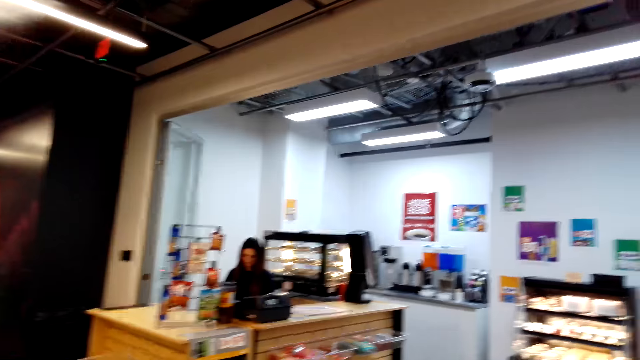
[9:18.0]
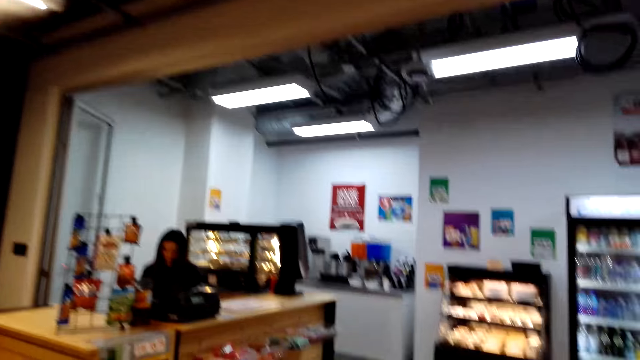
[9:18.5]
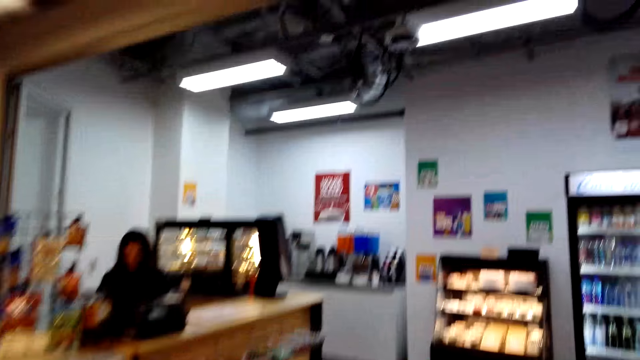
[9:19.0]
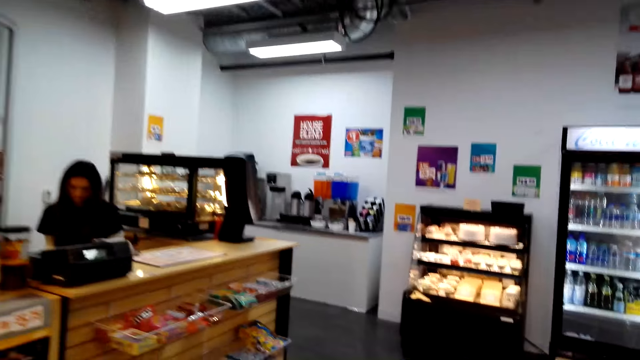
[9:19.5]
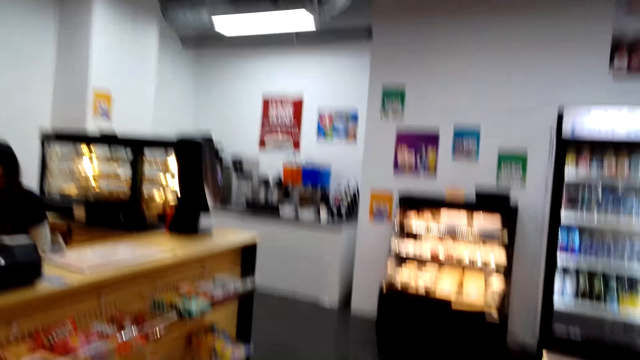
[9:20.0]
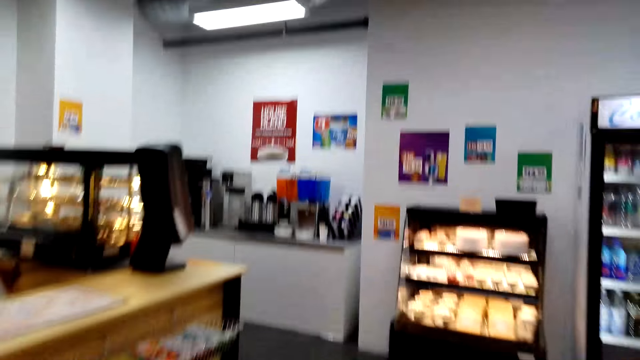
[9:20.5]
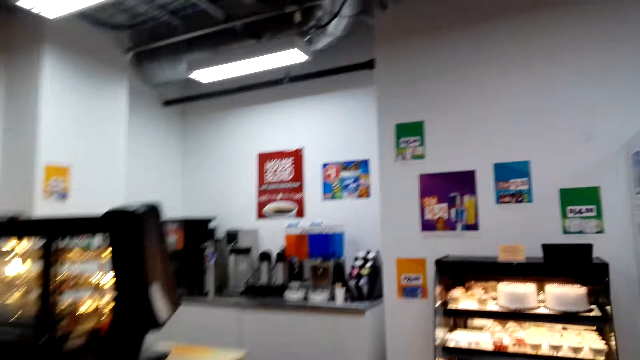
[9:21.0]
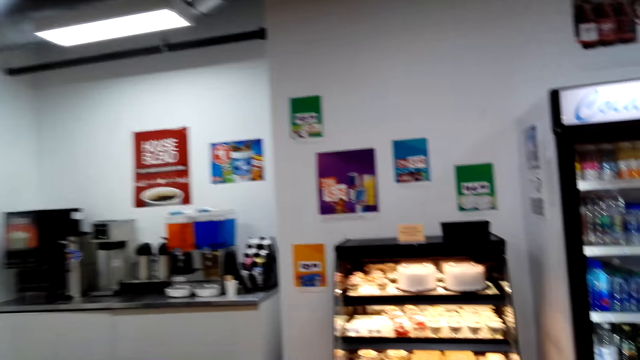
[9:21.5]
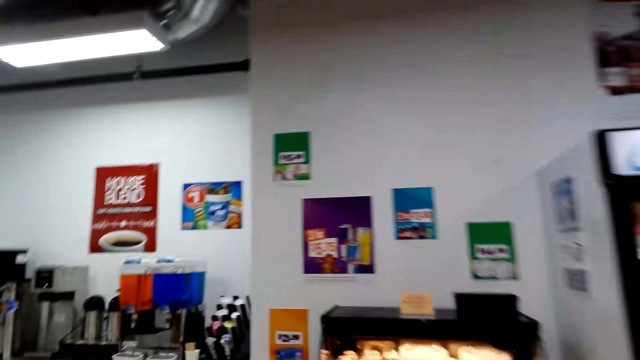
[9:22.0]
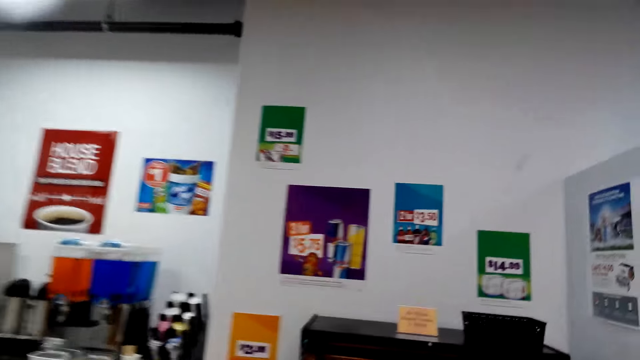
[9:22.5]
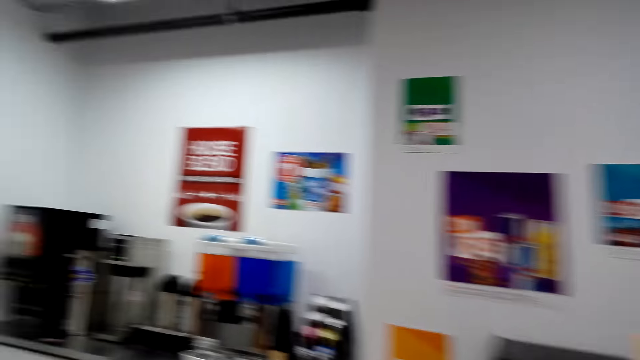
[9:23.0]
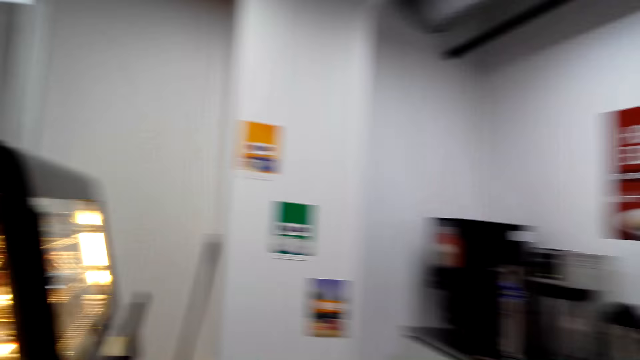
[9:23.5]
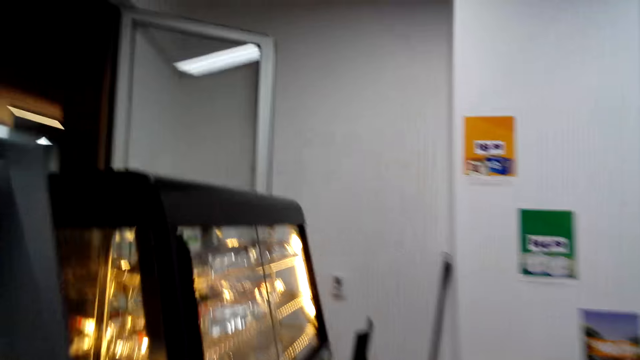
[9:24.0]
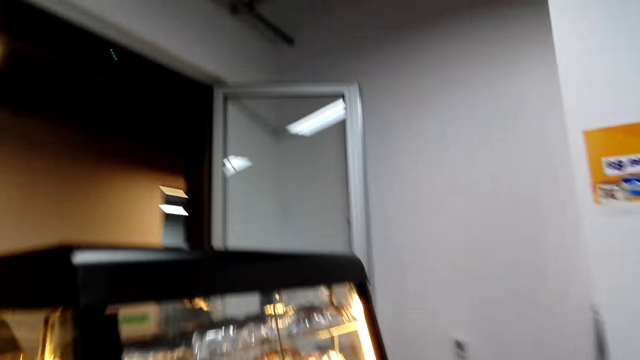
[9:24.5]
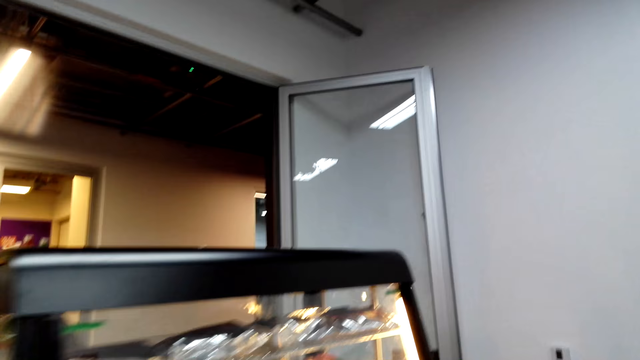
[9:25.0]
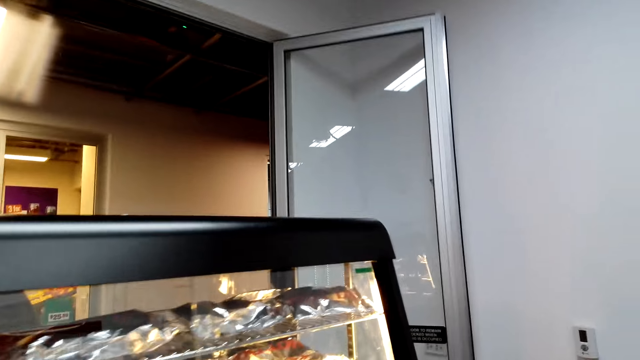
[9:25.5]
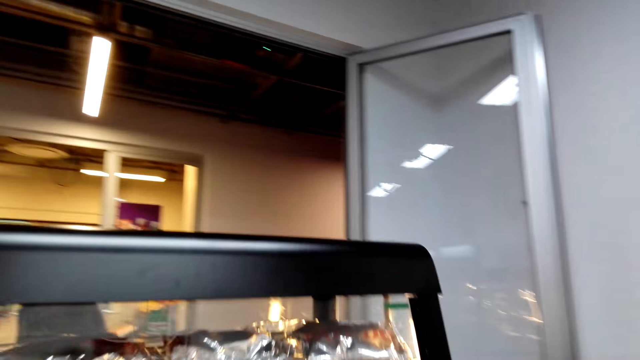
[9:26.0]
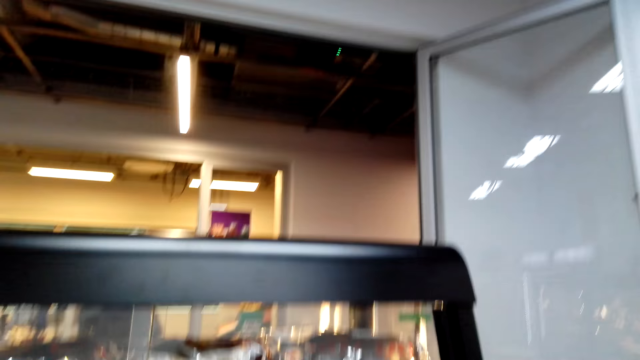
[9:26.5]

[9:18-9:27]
The camera wearer walks in the supermarket.

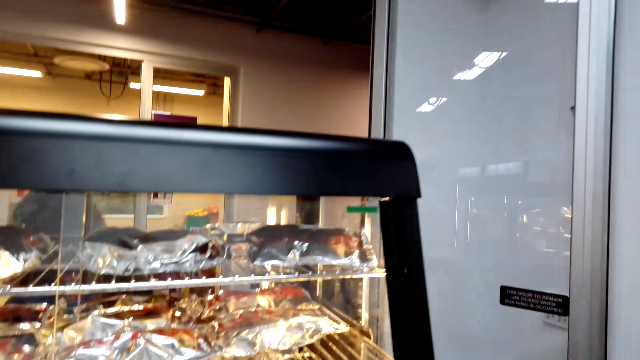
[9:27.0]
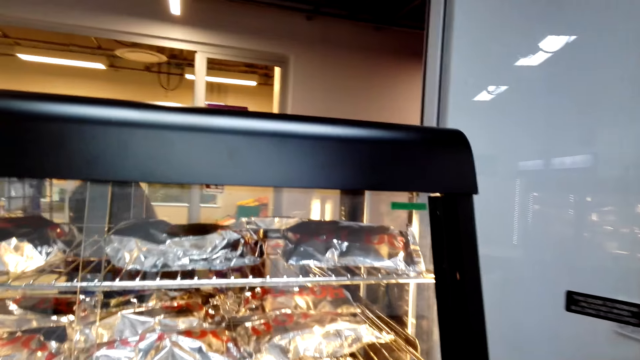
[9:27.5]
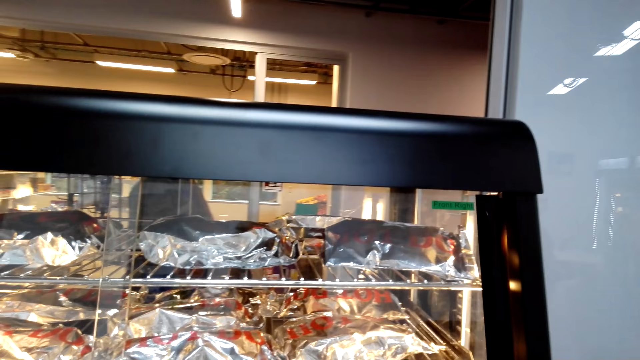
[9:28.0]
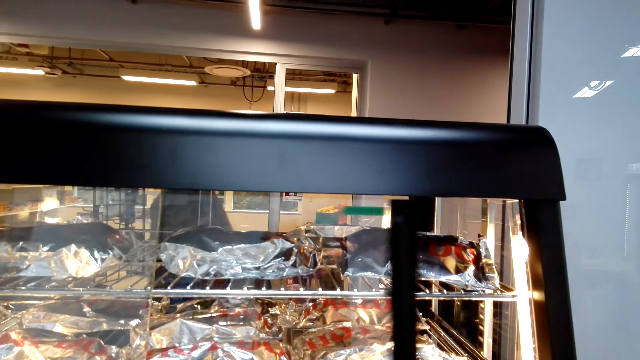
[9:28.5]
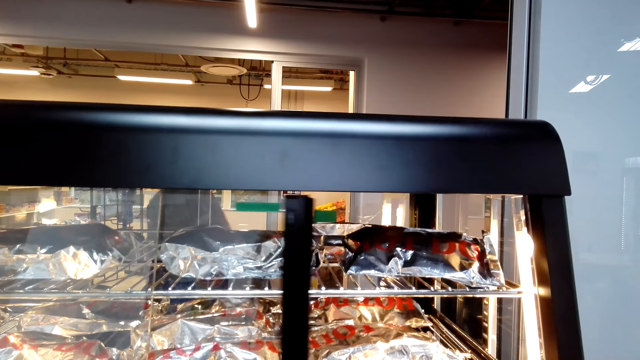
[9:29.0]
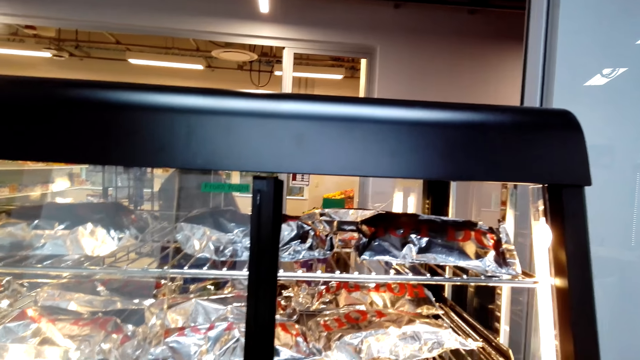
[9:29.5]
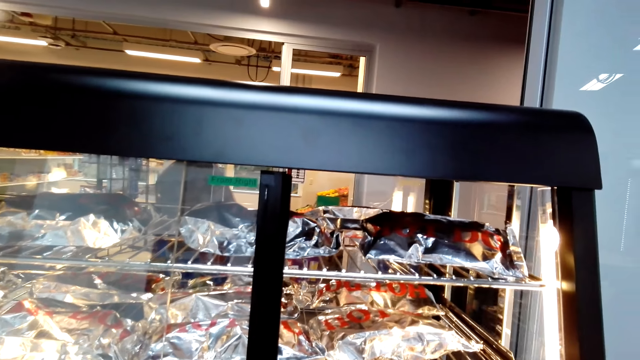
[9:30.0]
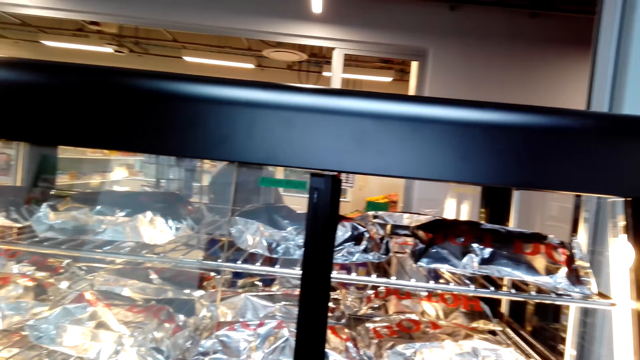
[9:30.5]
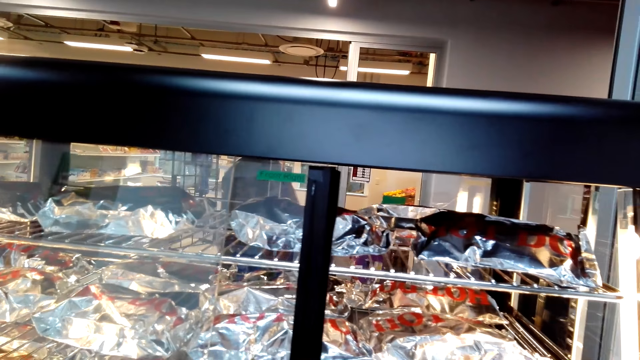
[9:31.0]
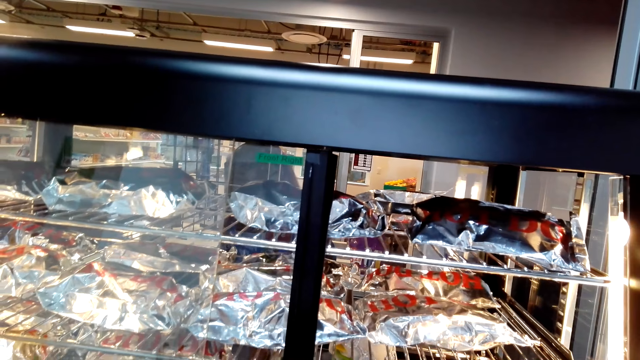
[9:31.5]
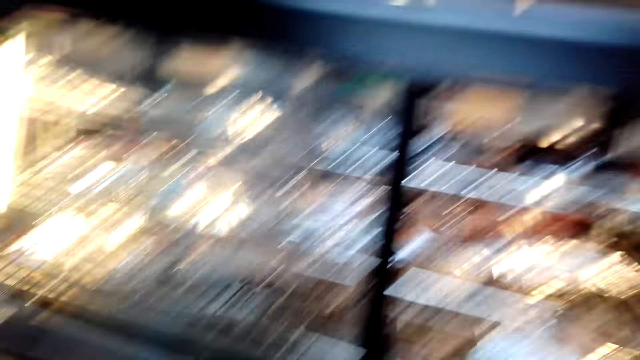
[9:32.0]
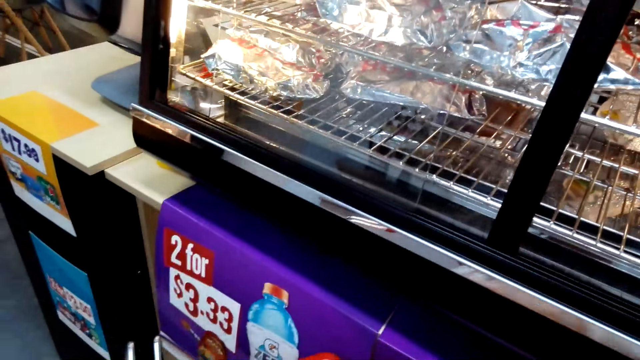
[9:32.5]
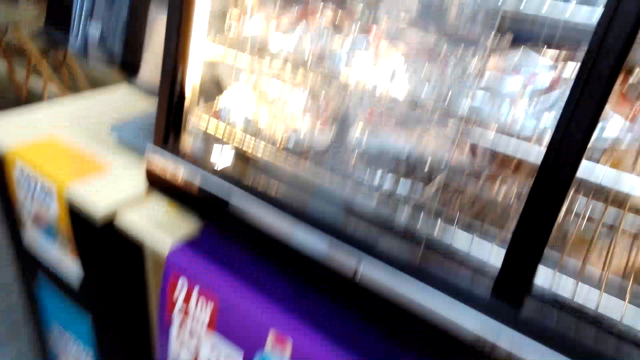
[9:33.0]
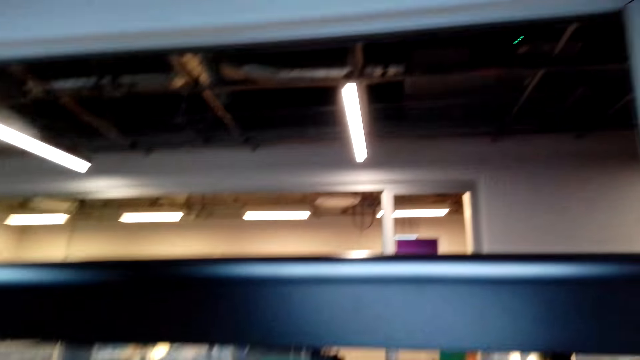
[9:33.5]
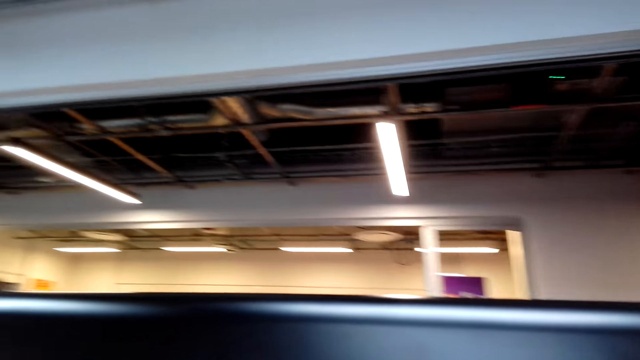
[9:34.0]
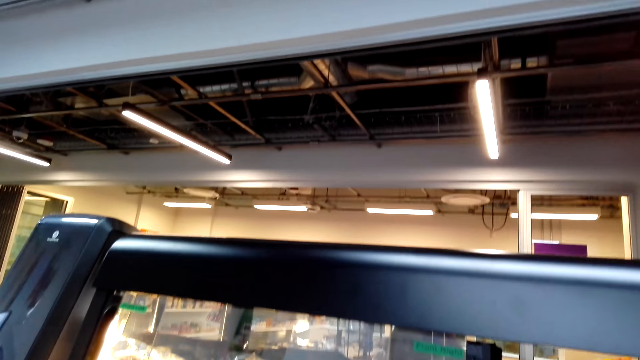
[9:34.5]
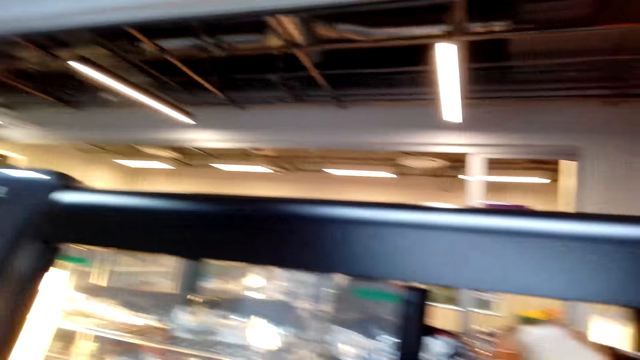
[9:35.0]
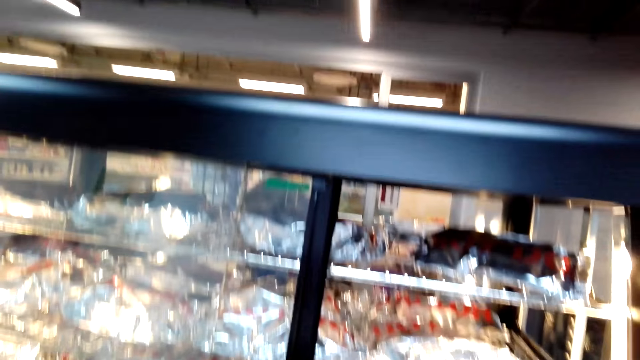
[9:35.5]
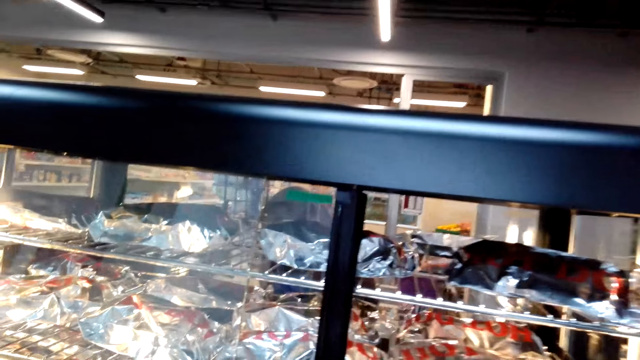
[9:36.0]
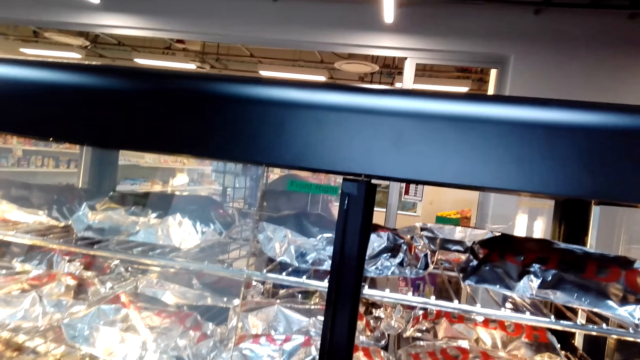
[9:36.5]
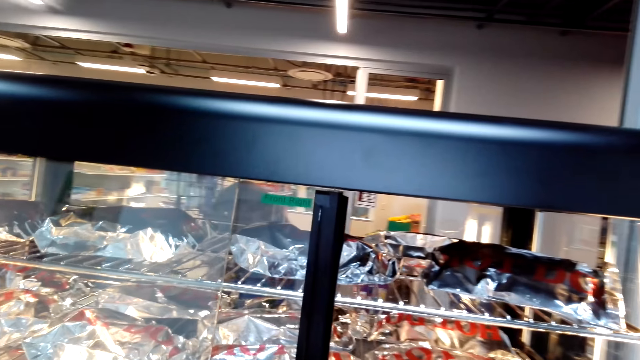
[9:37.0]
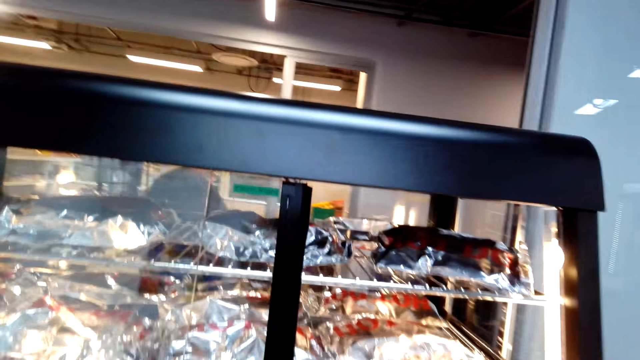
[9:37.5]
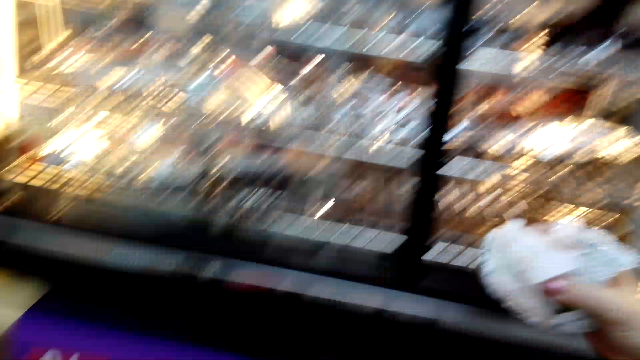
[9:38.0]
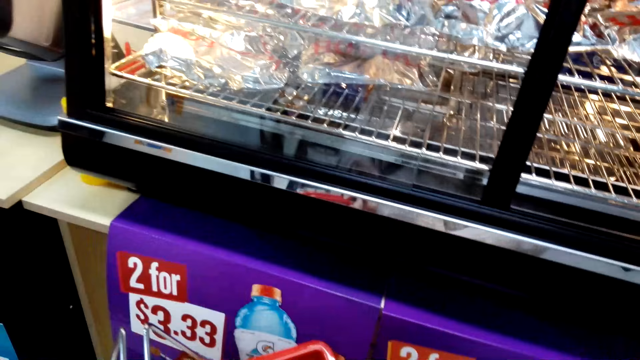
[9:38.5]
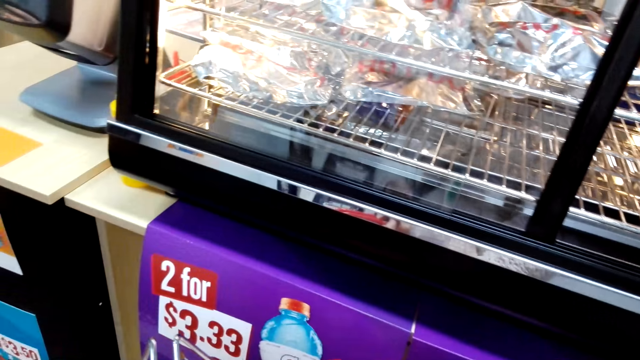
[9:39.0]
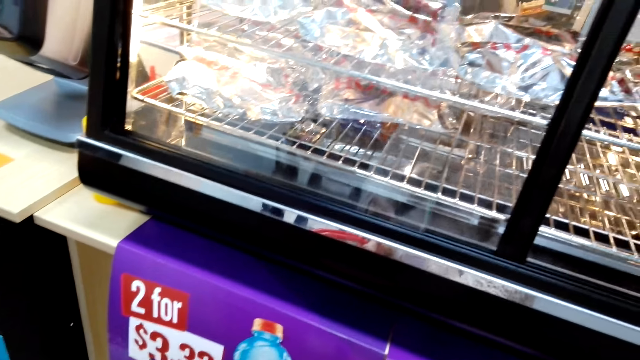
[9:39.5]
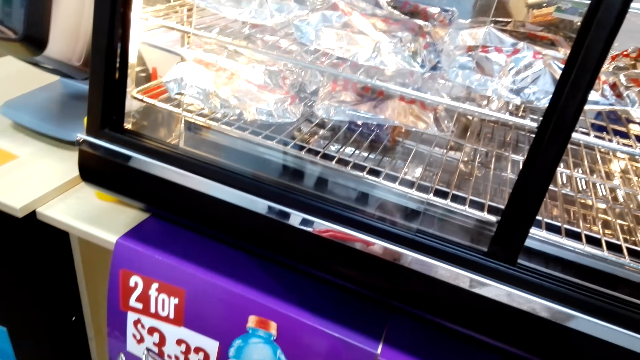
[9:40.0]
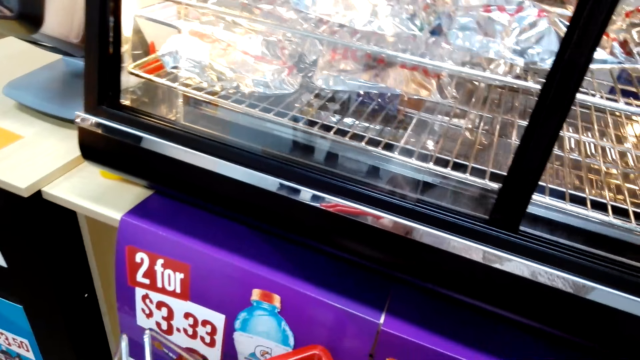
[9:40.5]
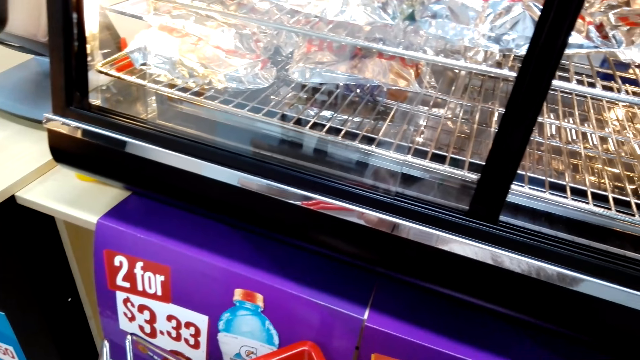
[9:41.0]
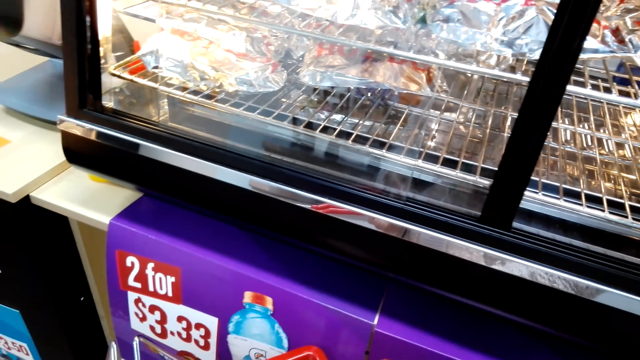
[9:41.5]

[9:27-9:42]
The camera wearer opens the hot dog display. She picks up a hot dog from the display. She opens the shelf. She holds the hot dog on her right hand.
